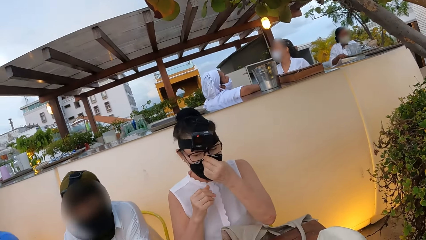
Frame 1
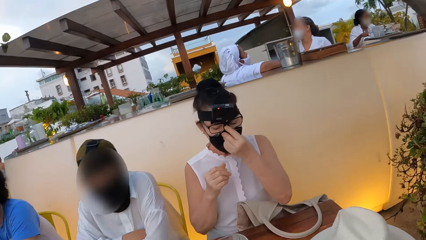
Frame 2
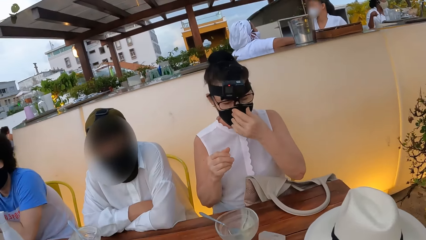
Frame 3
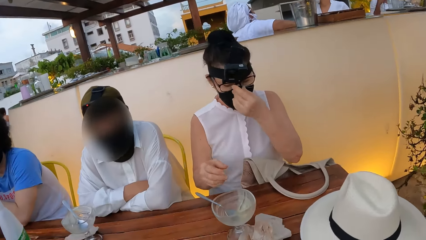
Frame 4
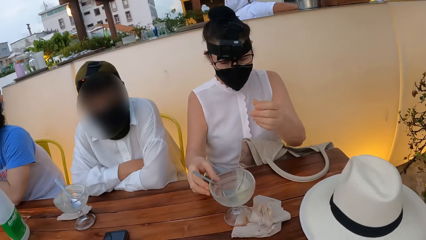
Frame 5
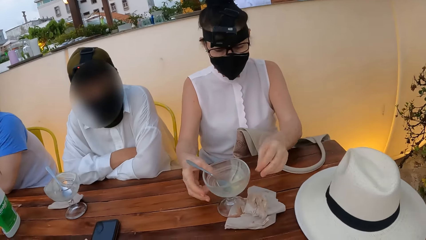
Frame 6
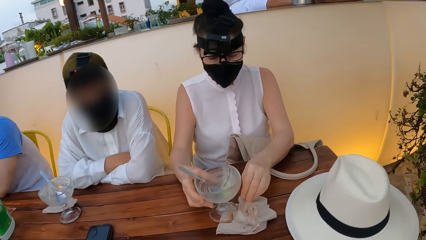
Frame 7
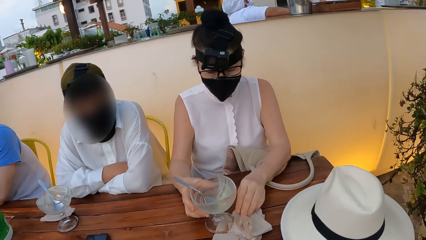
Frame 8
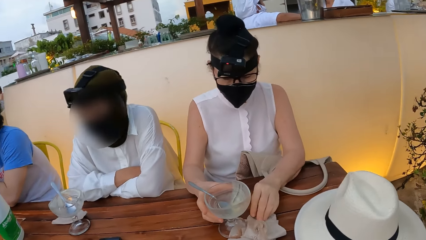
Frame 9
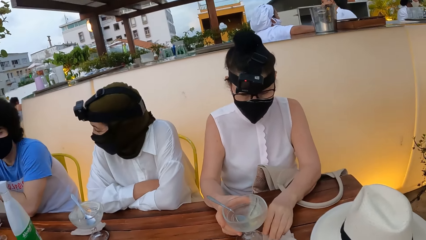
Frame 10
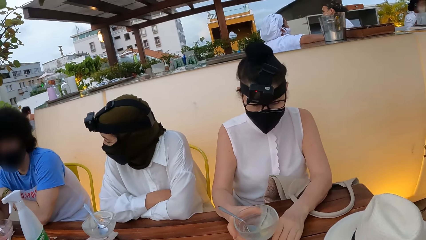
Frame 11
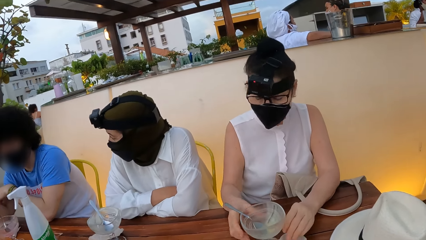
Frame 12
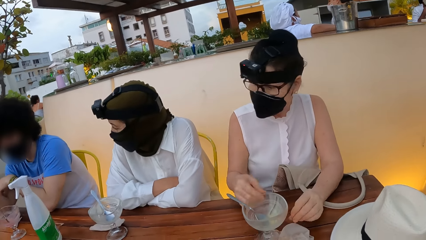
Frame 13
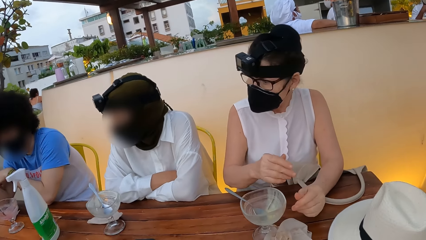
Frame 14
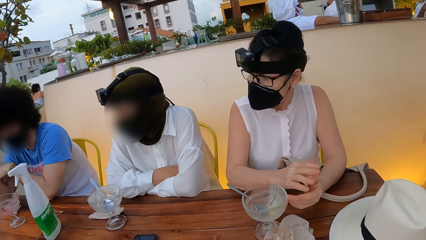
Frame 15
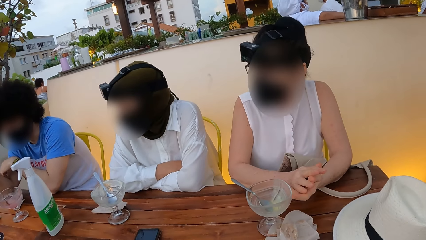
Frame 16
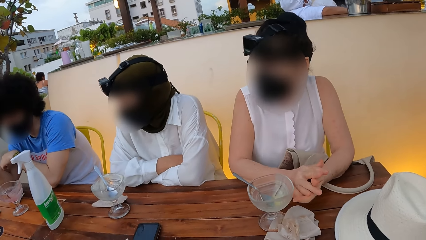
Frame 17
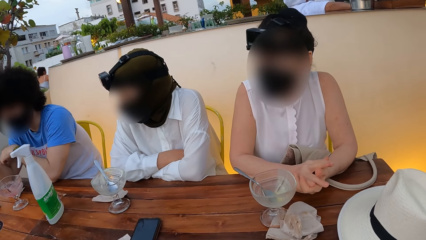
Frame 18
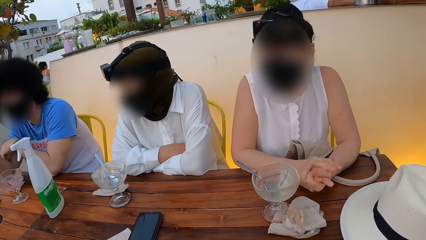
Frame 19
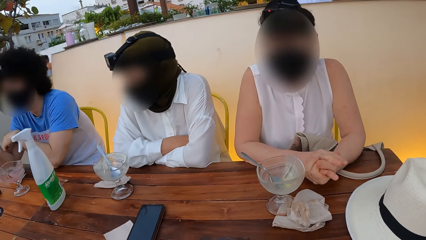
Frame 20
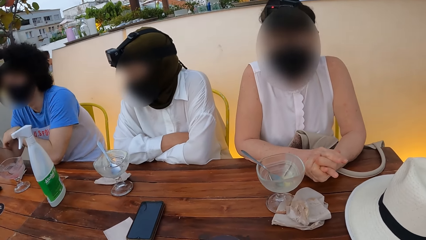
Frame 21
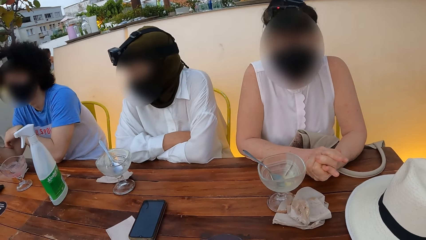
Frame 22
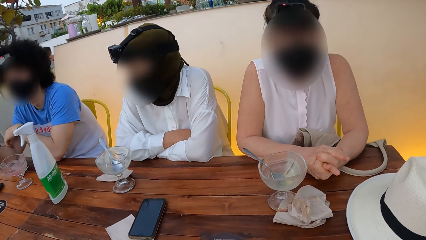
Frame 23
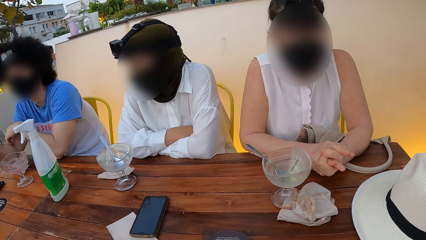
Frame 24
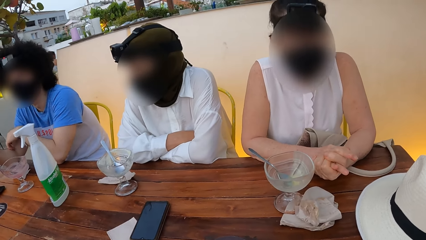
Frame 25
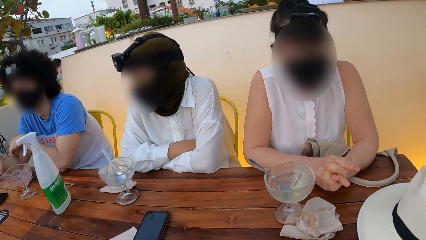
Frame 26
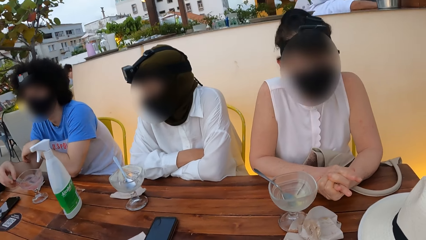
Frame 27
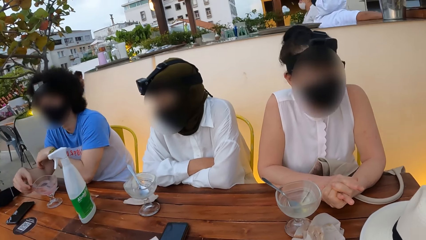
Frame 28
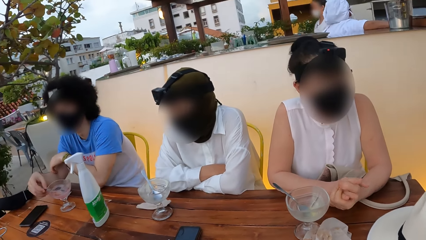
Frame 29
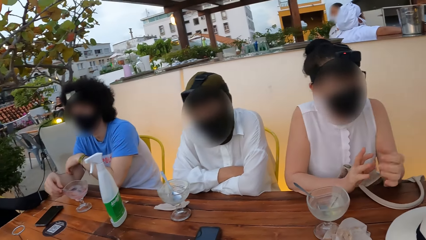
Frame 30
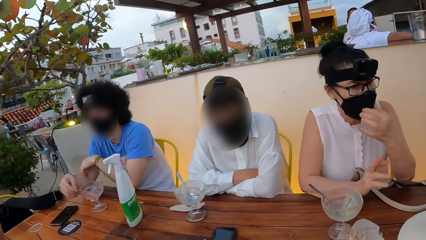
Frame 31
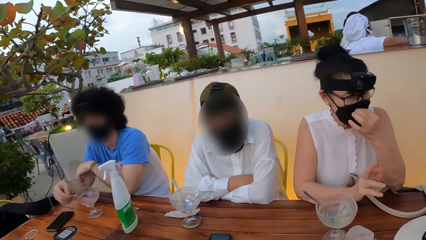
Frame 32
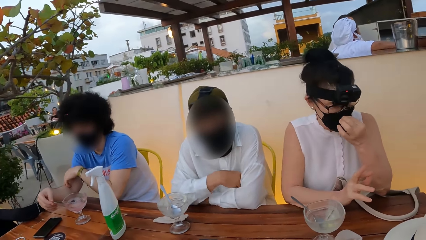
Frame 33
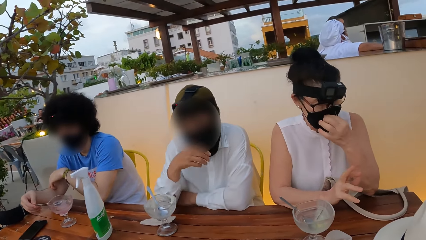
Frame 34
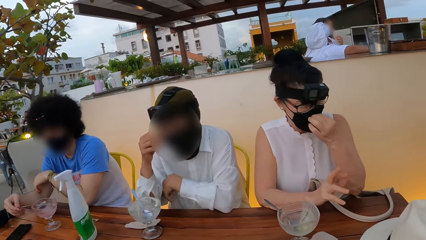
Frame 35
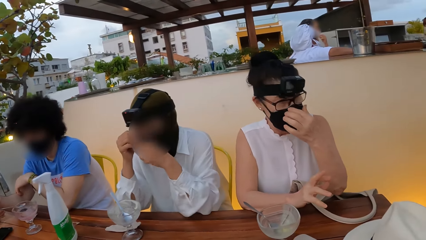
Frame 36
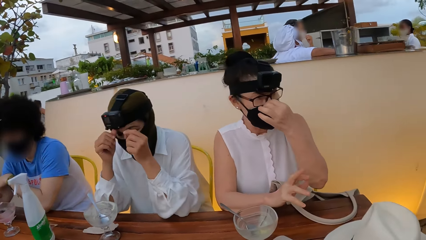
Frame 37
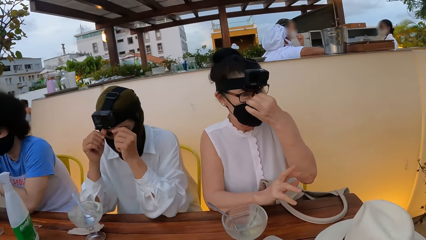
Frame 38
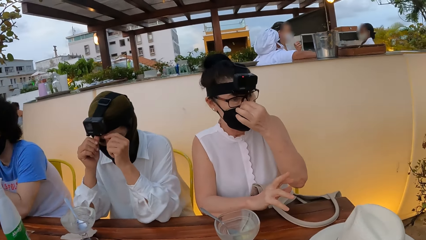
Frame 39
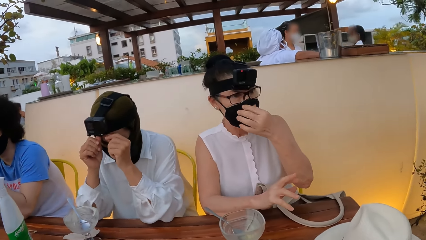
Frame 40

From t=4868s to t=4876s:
The lady pushes a kitchen towel. The camera wearer looks around. The lady wears the face mask.

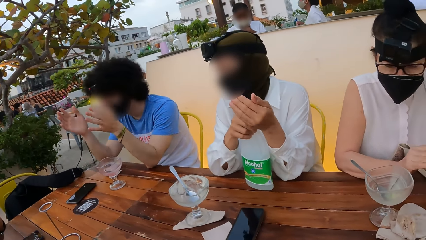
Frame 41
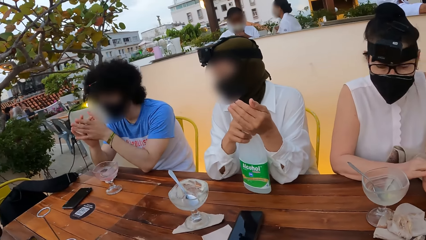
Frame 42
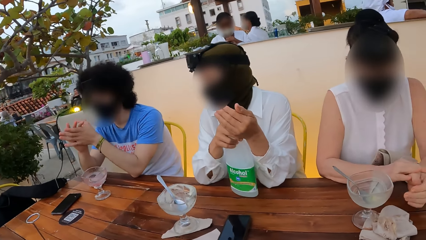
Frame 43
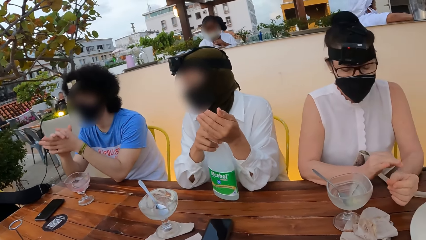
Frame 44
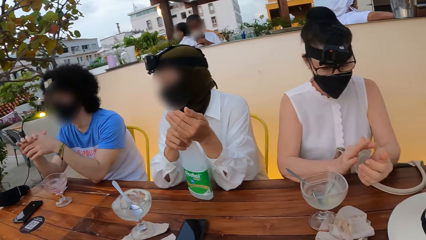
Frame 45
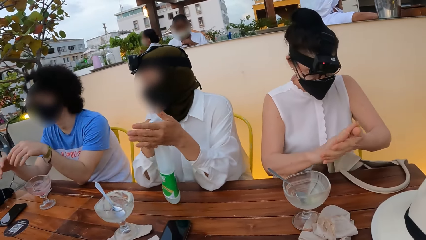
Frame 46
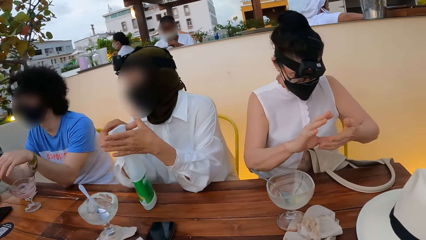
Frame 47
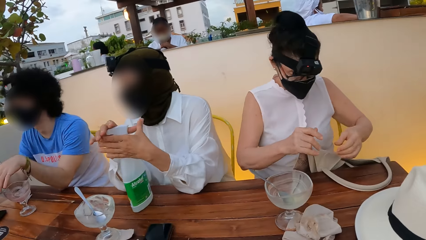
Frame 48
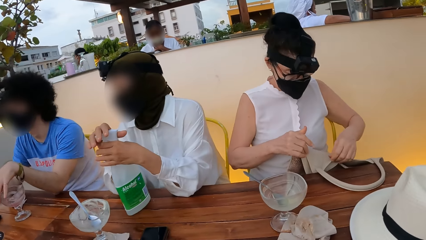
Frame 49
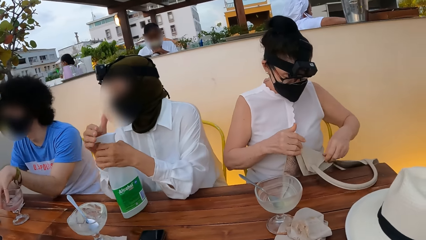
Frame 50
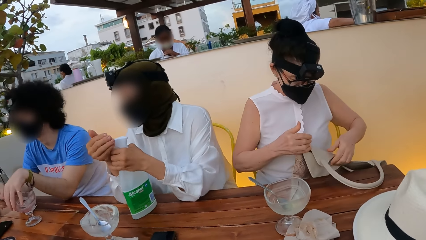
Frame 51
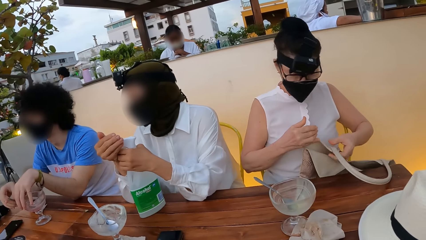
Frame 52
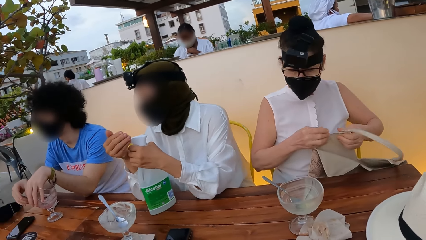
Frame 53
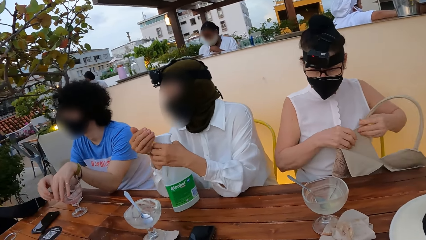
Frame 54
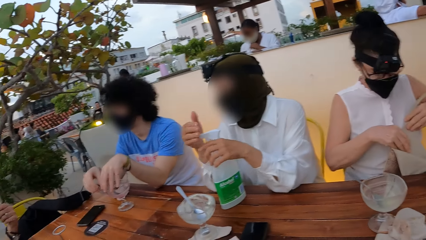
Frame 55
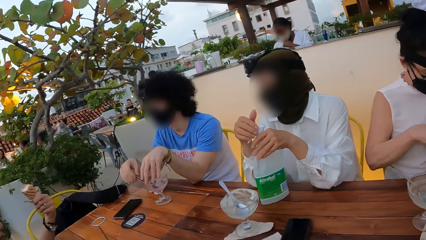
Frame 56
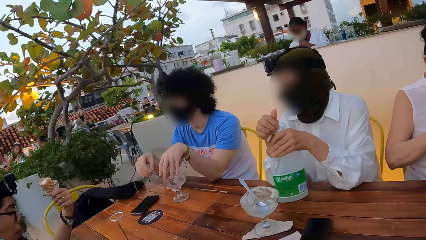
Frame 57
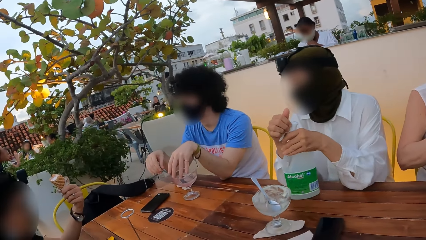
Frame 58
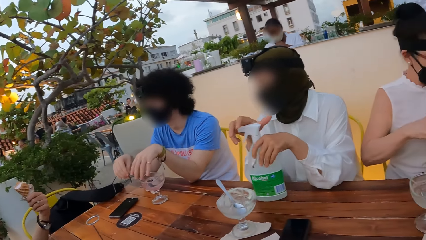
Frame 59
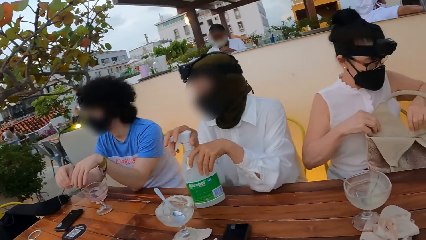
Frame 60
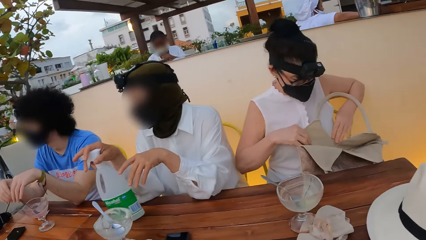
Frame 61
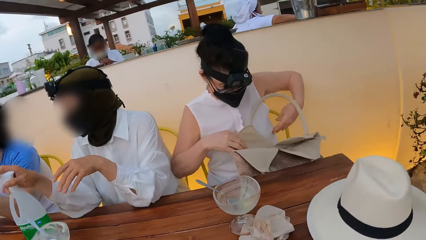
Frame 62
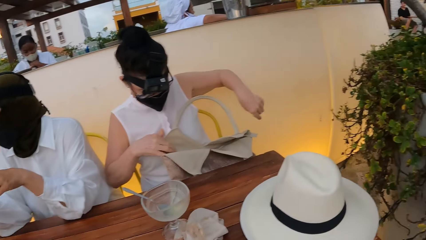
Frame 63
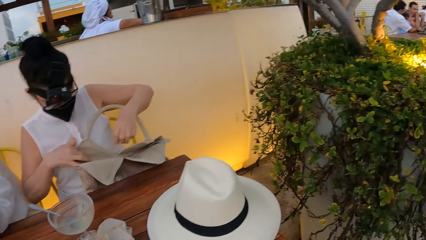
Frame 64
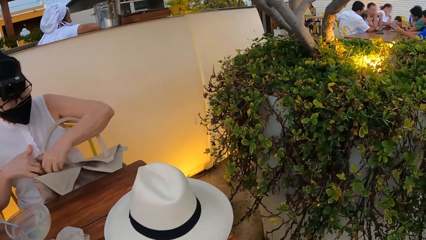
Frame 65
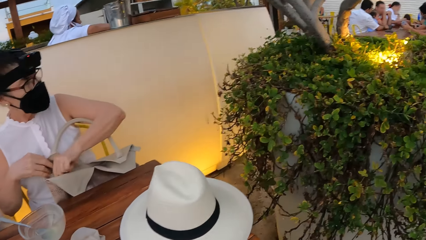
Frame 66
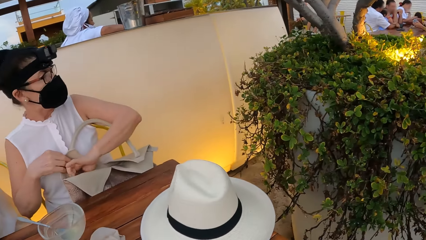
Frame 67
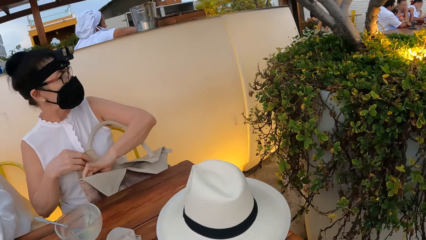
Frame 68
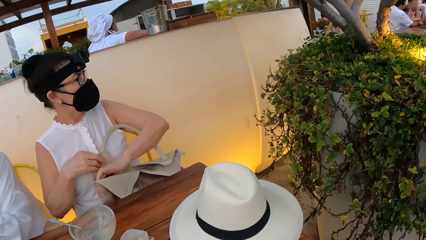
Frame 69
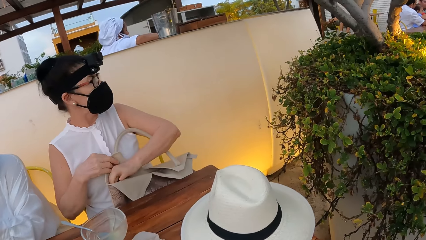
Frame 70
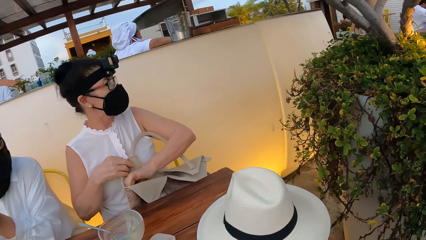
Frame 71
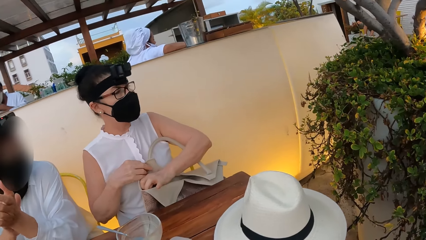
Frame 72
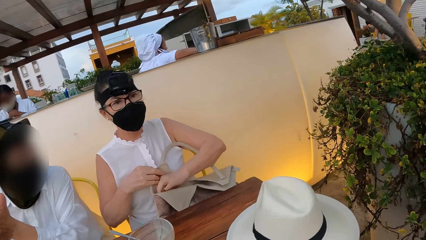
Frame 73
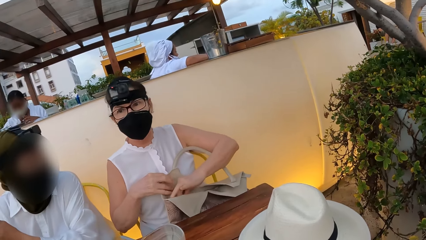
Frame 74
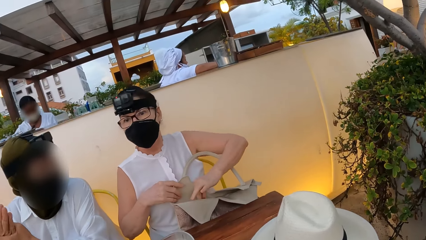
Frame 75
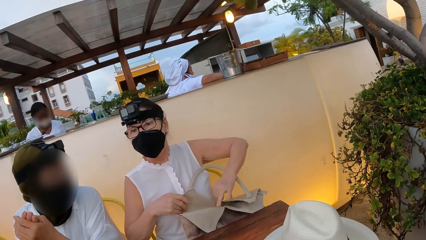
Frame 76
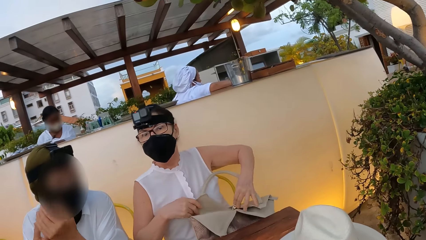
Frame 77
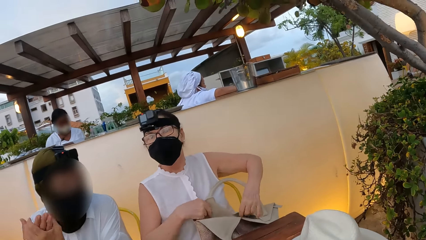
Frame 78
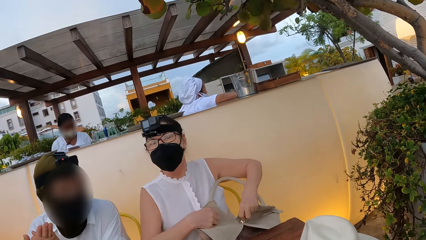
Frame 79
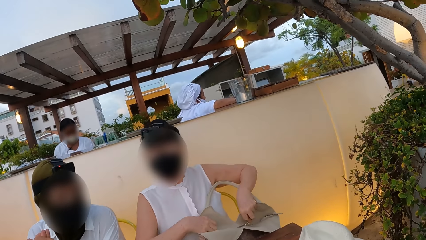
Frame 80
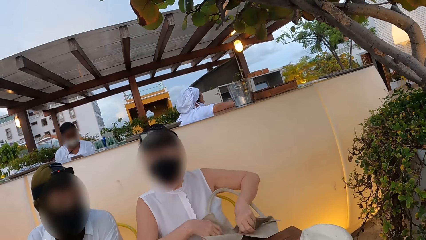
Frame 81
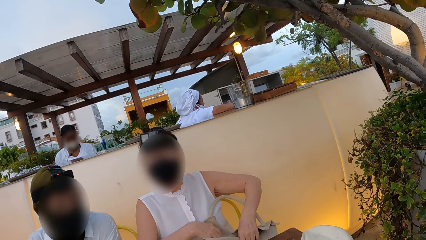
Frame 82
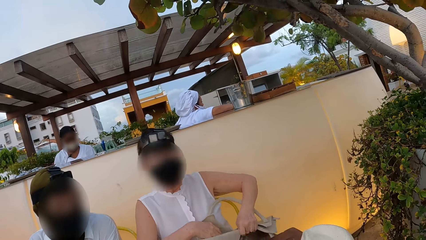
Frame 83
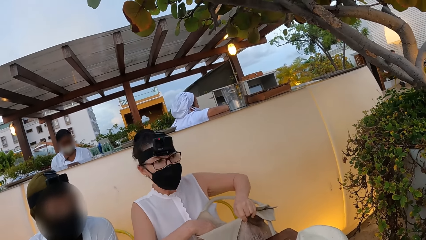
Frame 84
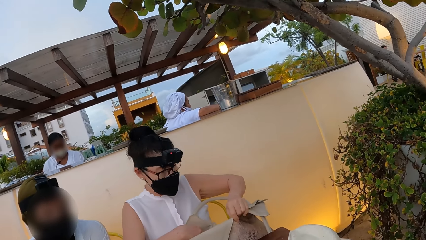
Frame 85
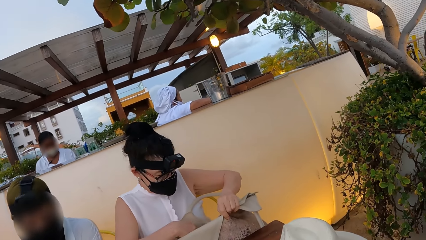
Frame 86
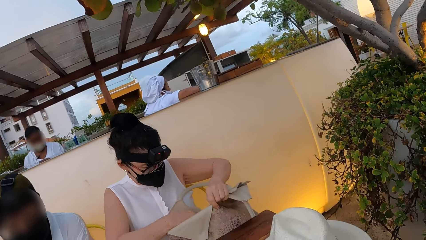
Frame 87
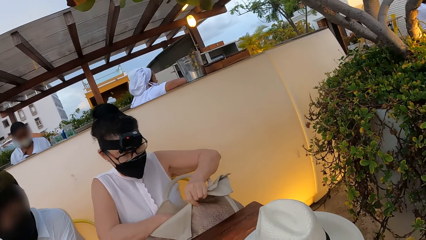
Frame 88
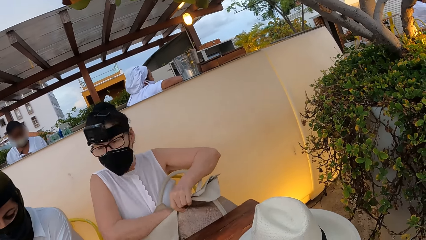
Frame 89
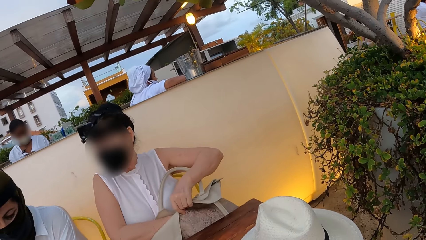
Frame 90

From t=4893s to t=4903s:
A person opens her handbag.
